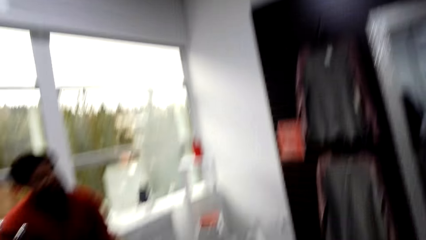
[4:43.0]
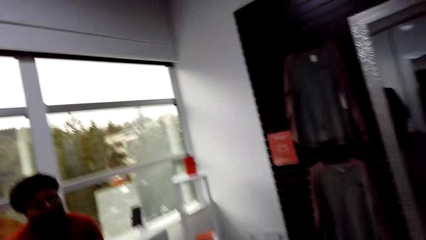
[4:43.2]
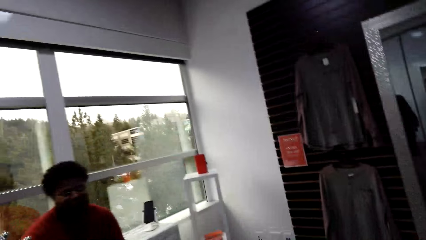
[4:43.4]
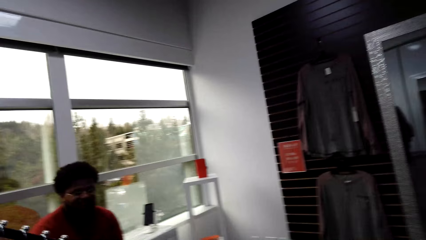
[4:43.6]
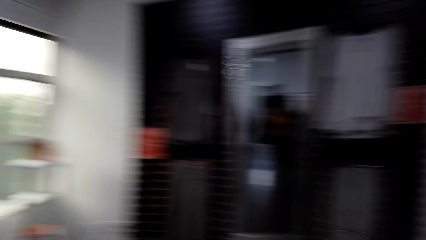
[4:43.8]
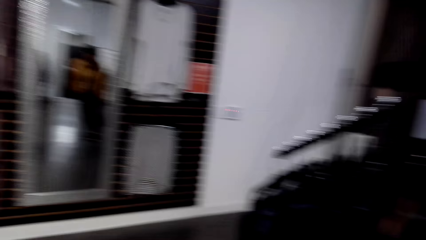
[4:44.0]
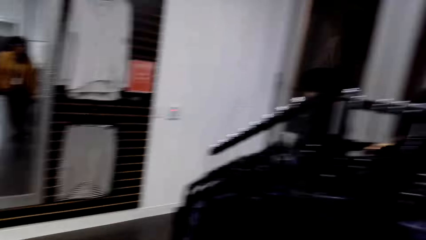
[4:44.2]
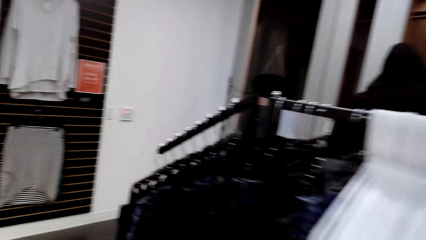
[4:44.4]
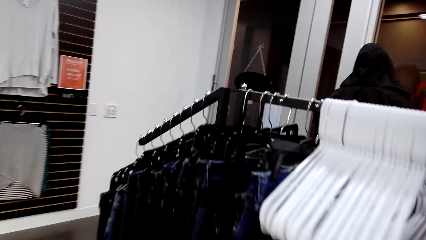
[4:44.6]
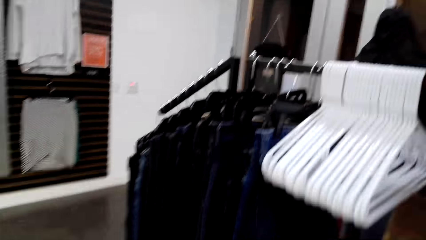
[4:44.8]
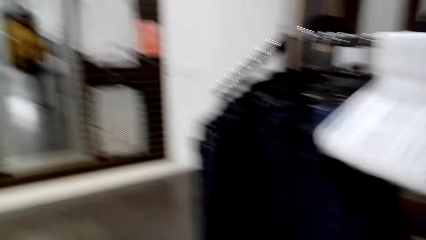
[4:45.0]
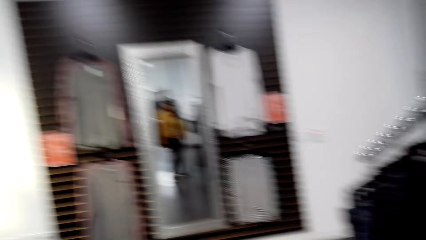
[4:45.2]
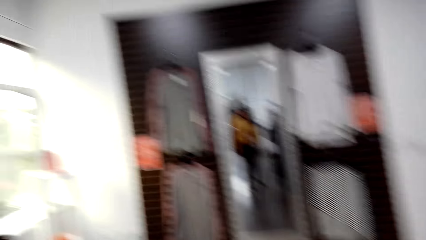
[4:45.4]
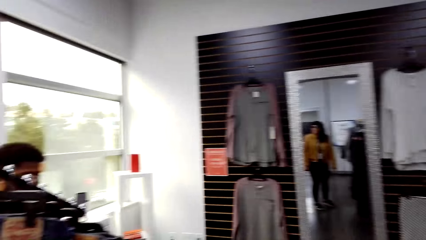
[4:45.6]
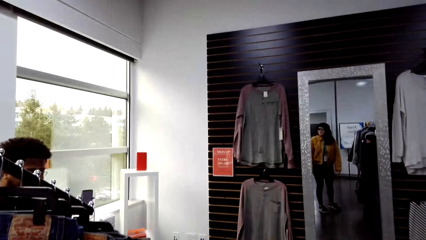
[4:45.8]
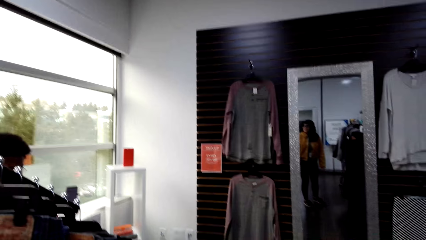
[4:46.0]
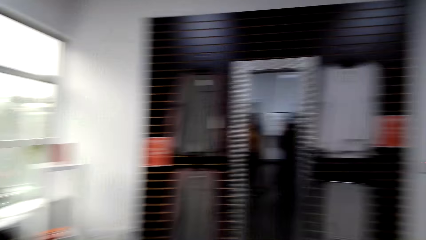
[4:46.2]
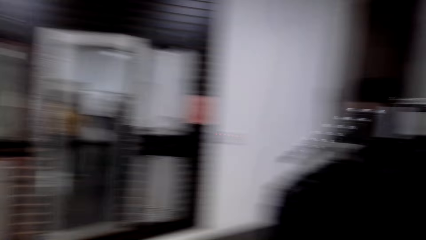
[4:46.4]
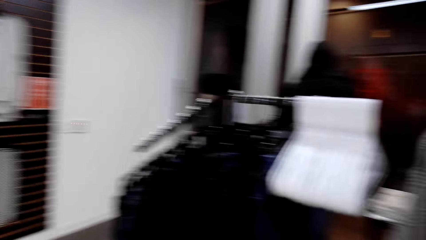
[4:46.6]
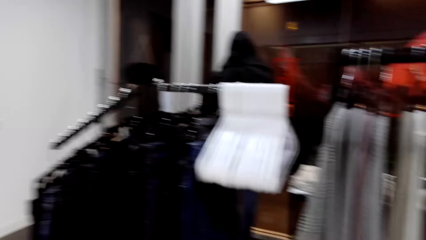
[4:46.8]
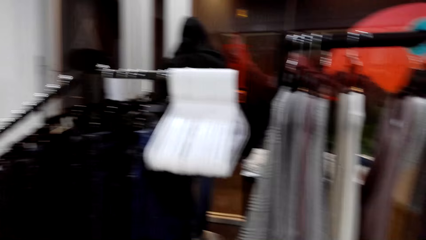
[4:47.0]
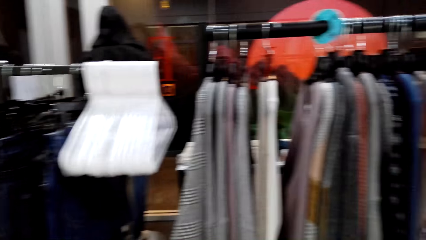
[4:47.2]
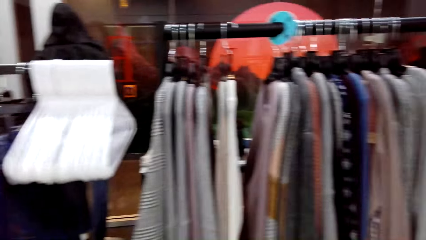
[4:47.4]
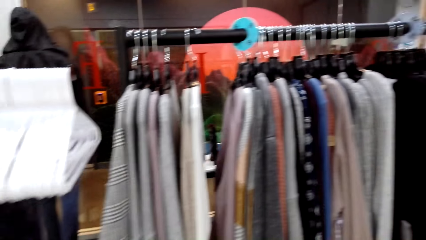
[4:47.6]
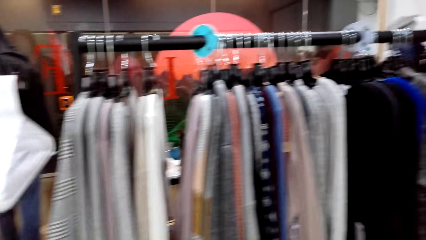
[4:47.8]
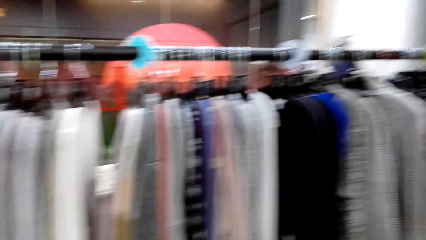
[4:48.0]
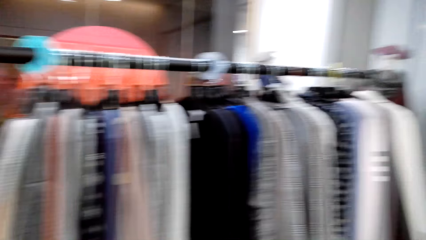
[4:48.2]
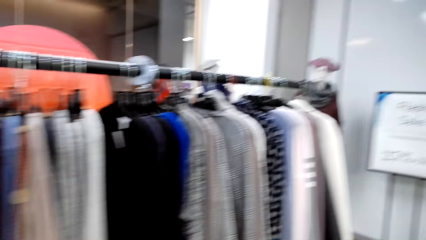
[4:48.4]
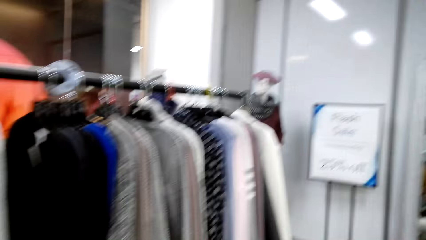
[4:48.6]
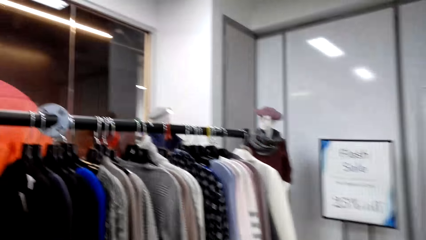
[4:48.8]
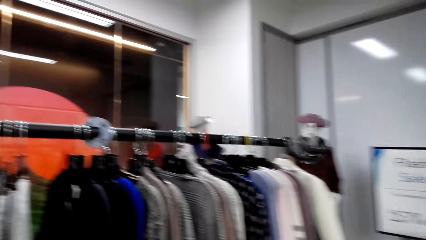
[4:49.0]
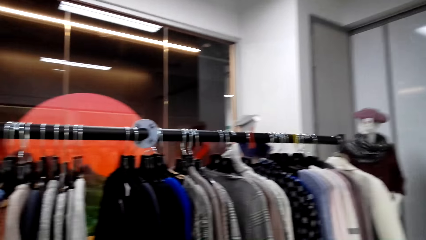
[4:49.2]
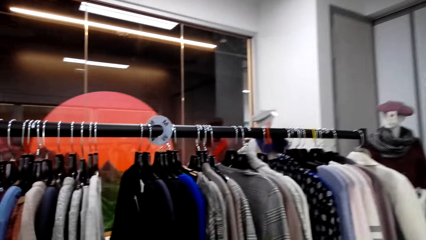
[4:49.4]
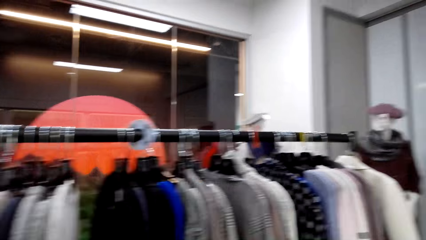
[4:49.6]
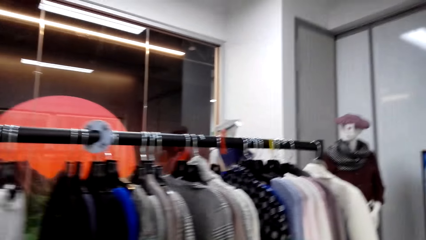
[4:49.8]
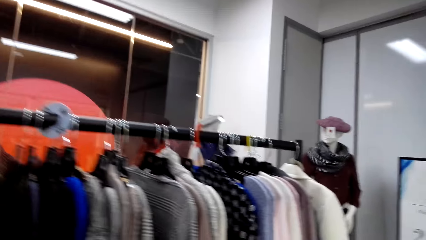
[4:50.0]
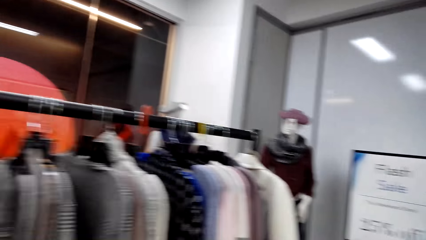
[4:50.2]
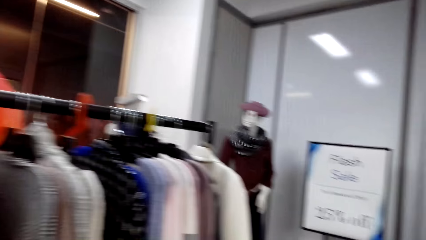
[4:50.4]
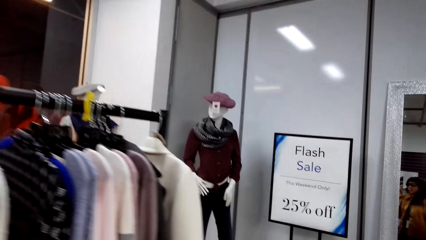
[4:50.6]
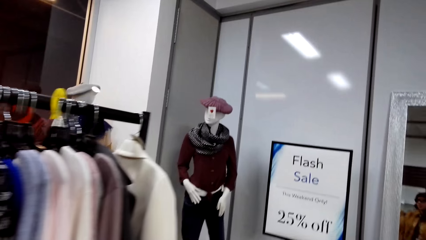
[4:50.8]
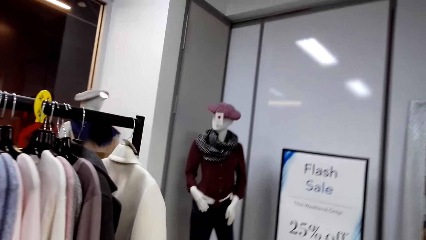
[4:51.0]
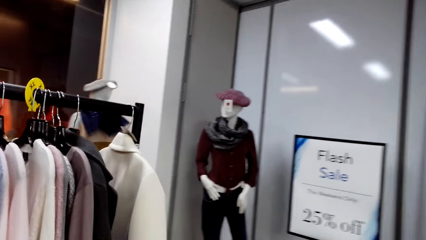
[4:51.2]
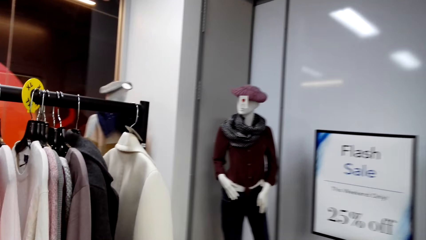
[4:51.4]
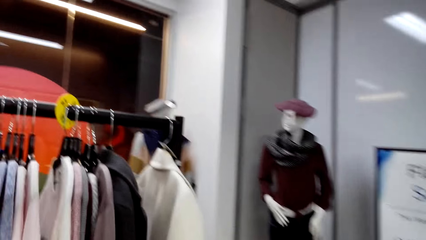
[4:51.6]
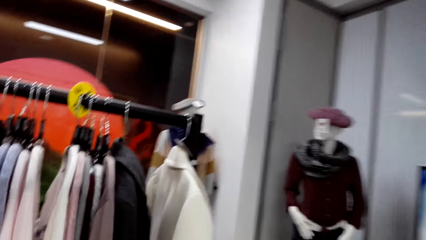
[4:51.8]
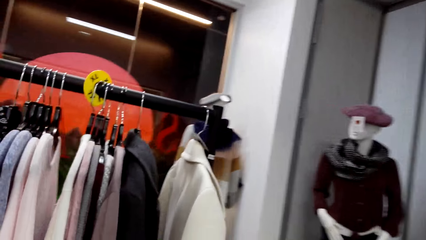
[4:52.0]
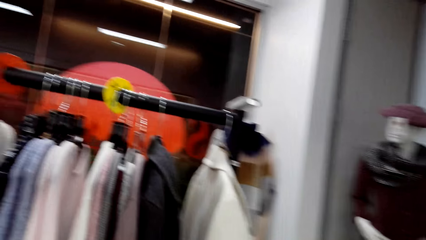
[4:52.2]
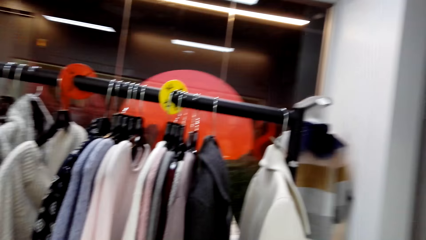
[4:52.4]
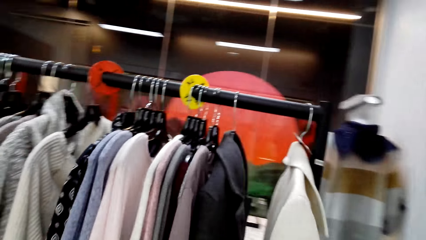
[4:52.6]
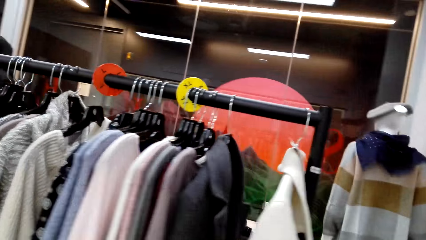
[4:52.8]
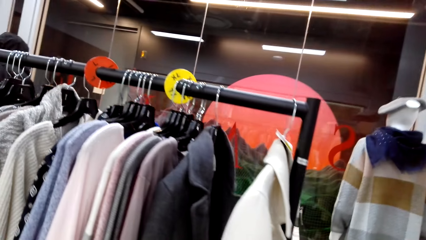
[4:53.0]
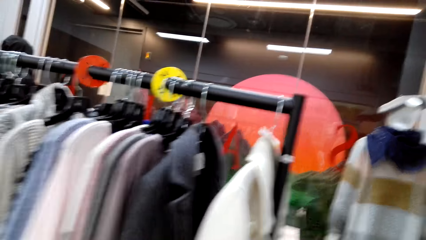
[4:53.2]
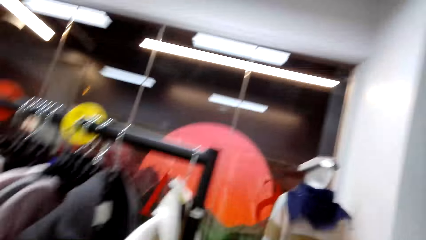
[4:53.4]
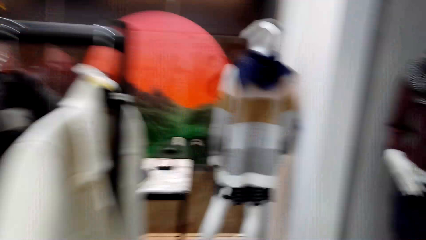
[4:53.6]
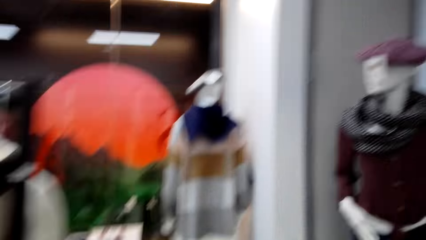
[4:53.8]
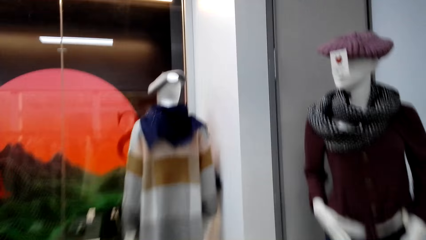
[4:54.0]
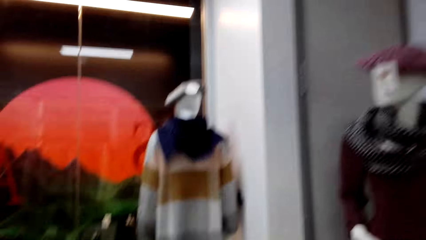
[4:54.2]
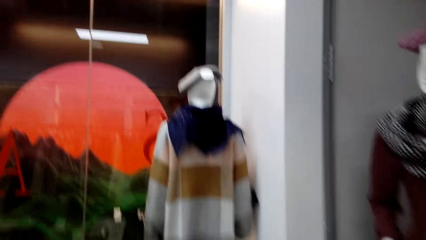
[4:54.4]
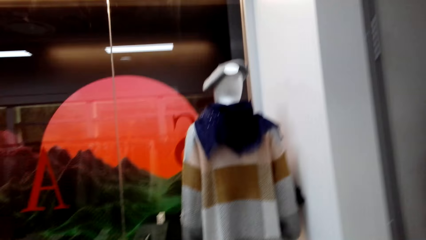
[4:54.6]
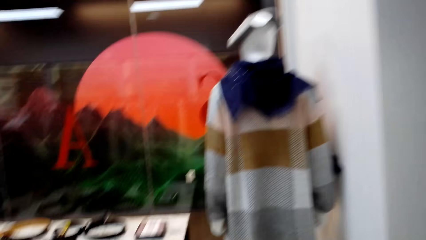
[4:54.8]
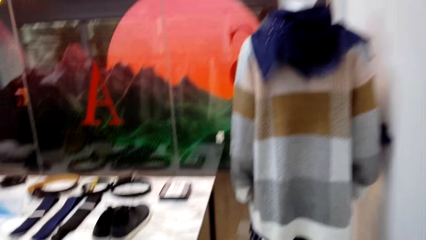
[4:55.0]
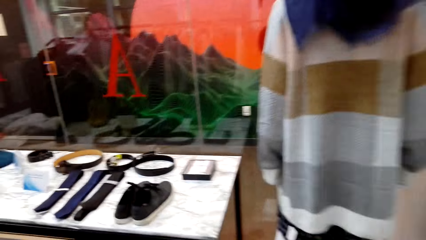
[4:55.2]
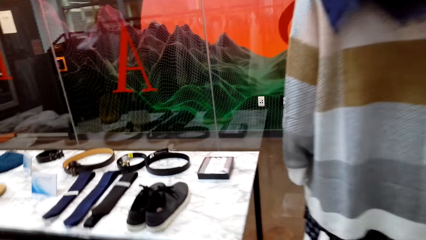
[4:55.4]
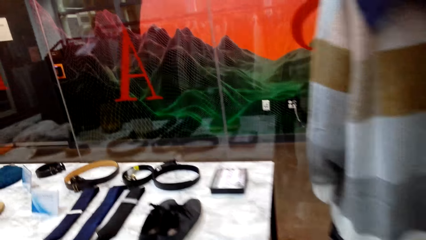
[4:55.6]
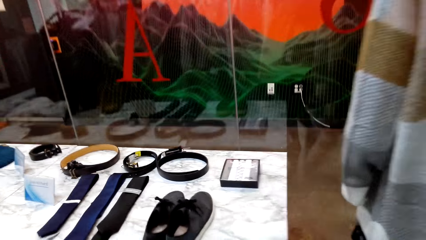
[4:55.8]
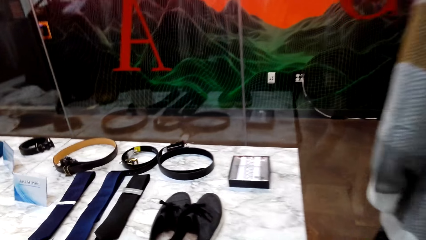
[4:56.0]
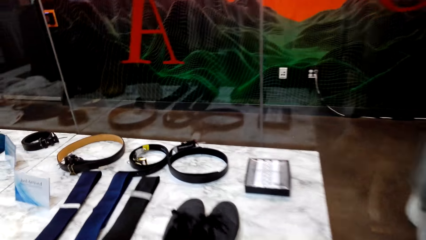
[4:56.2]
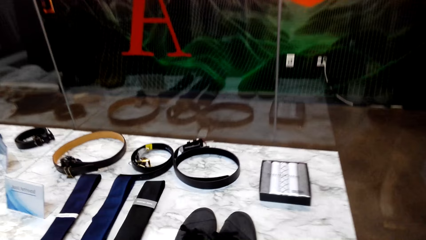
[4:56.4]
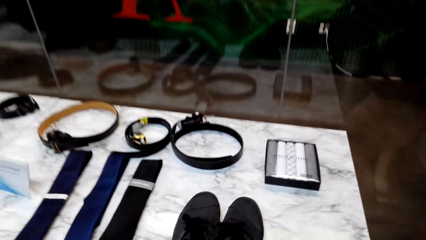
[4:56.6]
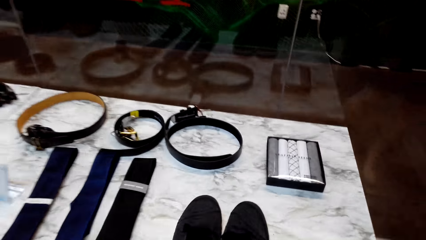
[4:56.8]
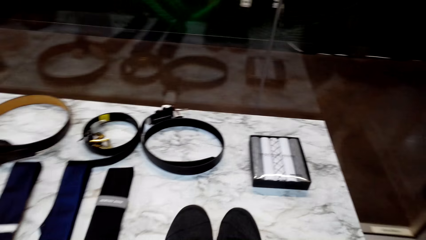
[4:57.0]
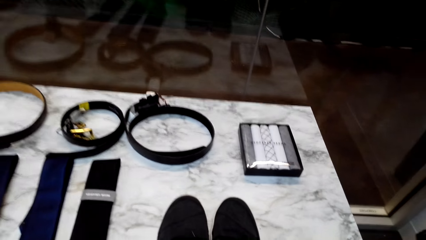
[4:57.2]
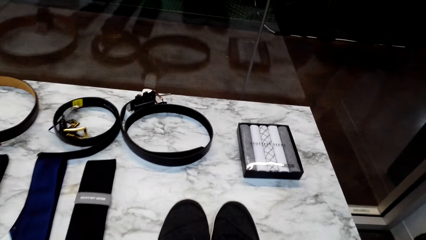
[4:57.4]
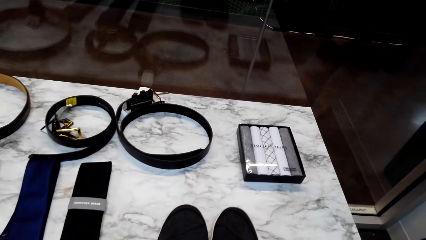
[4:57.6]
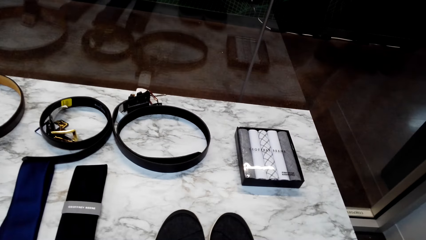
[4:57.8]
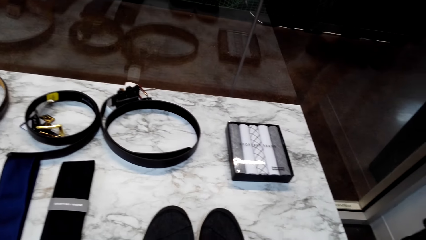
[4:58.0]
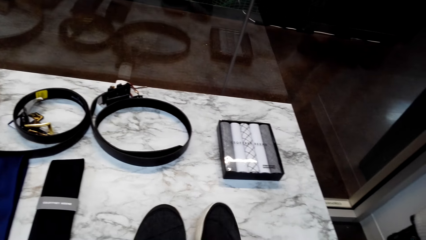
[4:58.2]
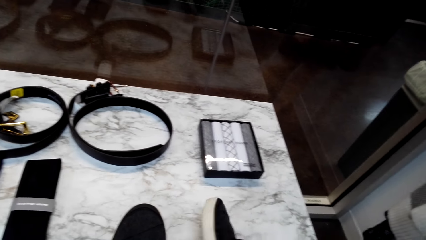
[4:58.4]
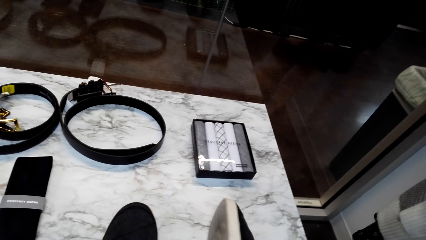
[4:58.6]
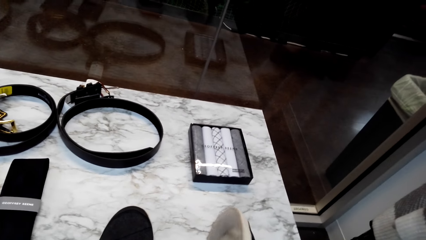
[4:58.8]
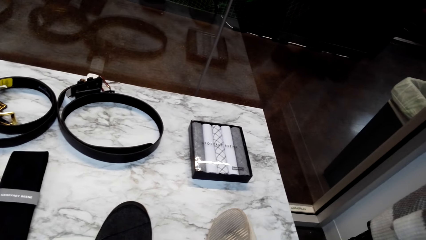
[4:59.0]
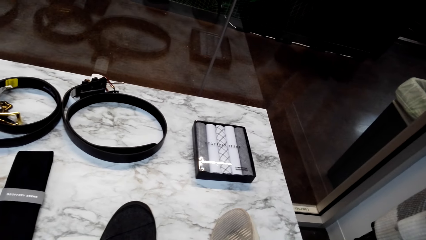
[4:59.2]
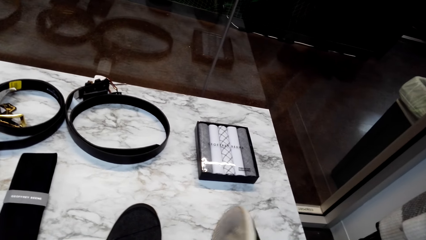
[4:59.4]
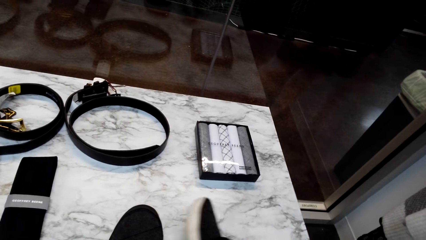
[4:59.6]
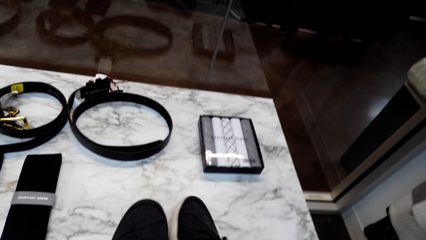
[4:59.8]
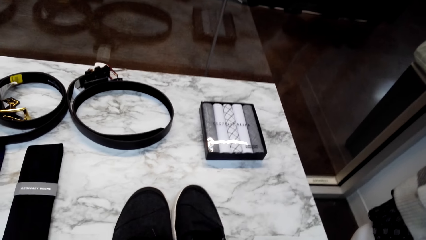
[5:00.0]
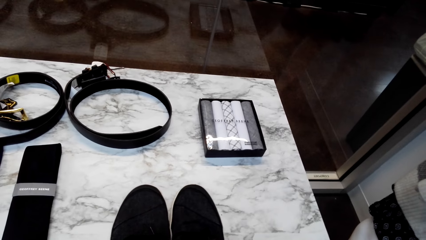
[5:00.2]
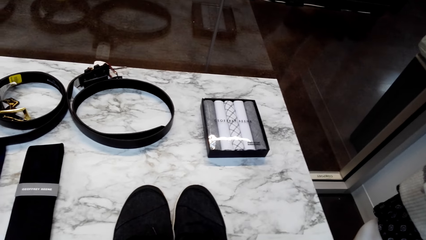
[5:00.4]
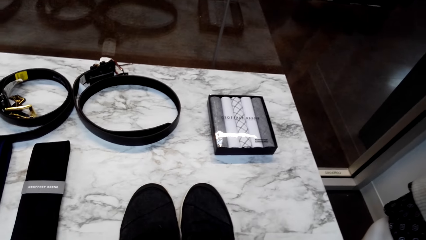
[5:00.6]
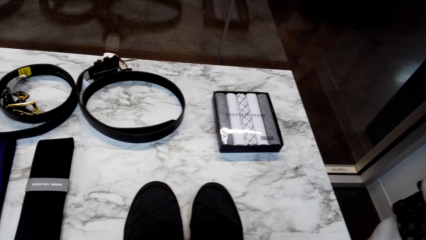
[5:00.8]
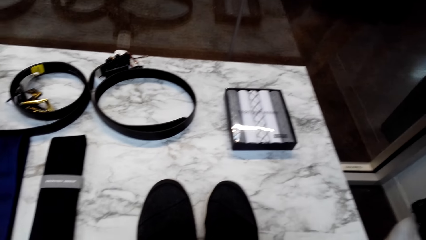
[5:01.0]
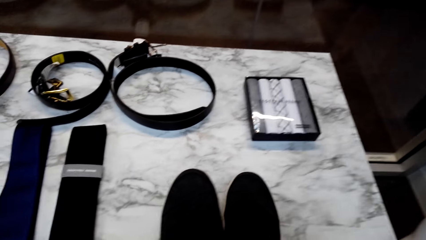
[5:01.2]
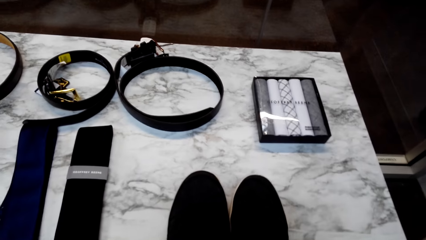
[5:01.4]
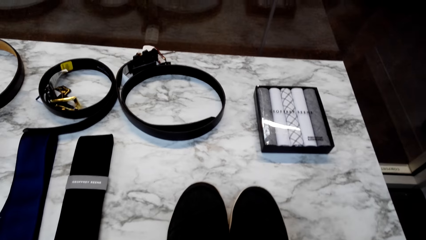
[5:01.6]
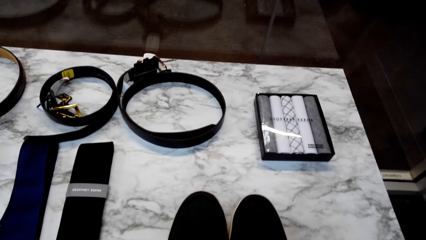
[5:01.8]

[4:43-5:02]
The camera wearer talks to a man. They move to the table. They look at the sweaters. They stare at the table. They look at the belts. They inspect the shoe. They stare at the table.
